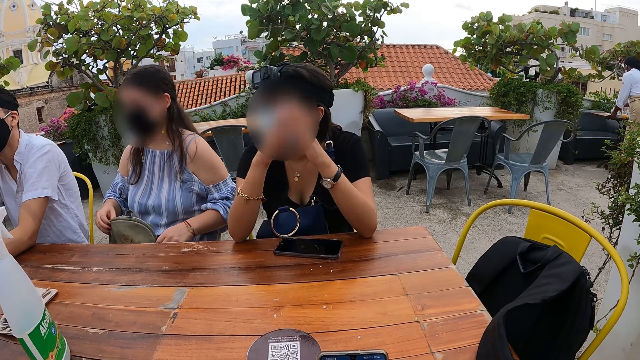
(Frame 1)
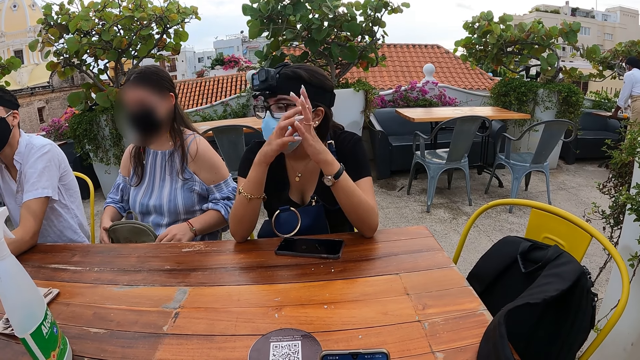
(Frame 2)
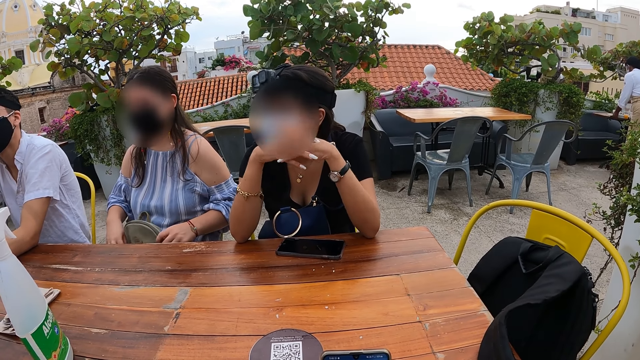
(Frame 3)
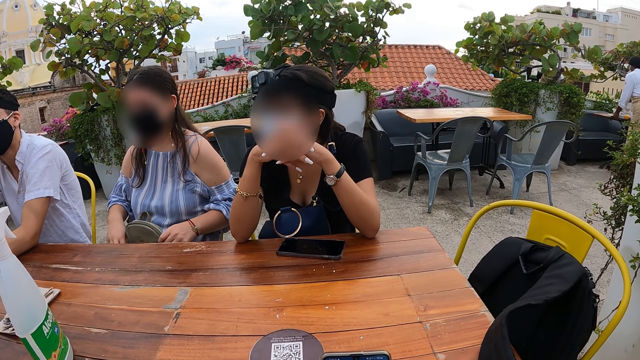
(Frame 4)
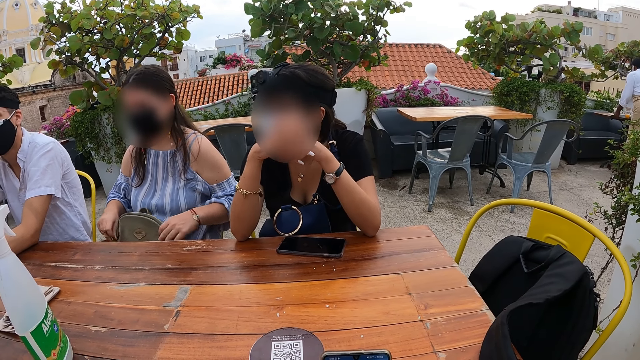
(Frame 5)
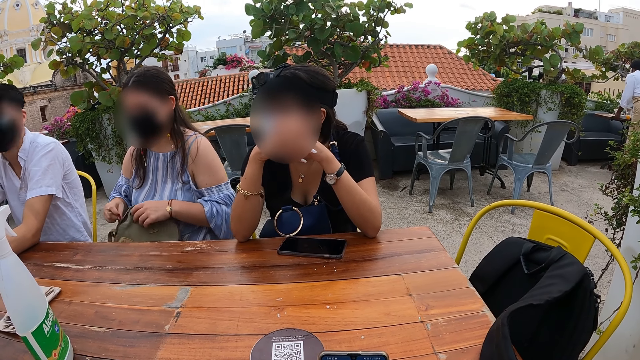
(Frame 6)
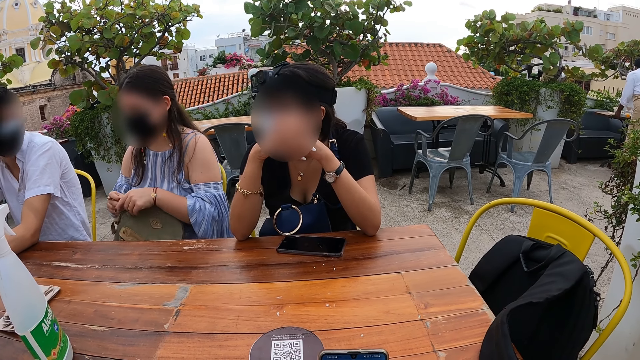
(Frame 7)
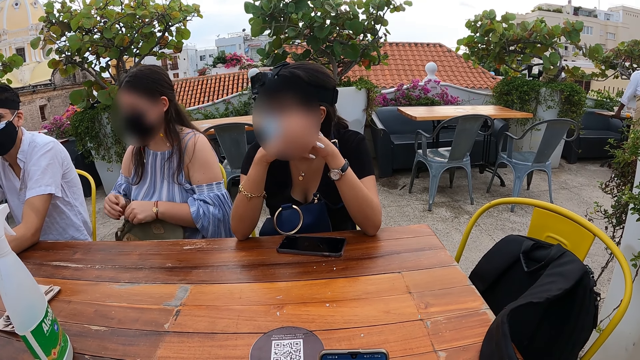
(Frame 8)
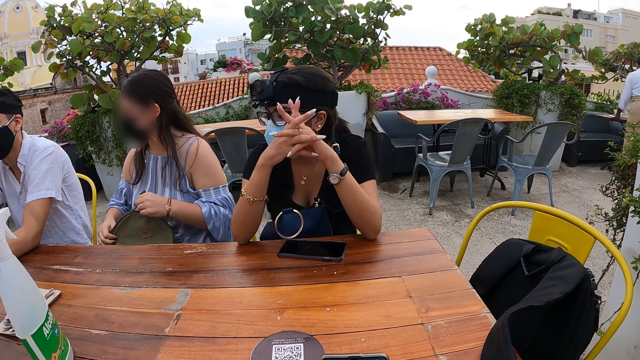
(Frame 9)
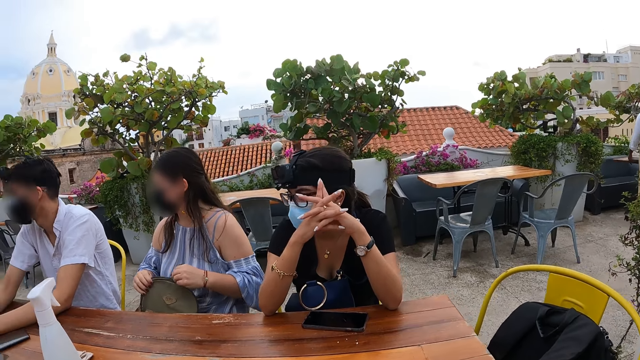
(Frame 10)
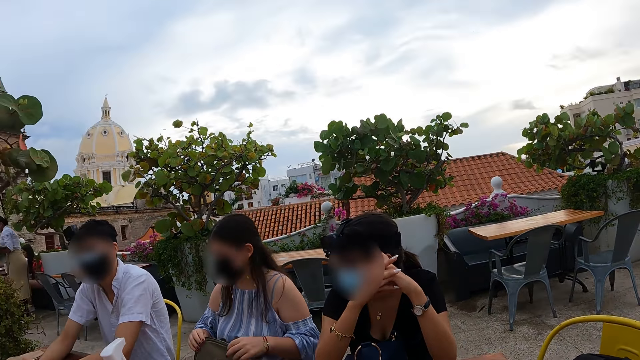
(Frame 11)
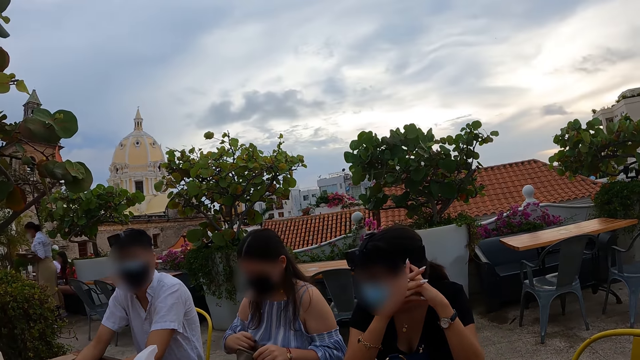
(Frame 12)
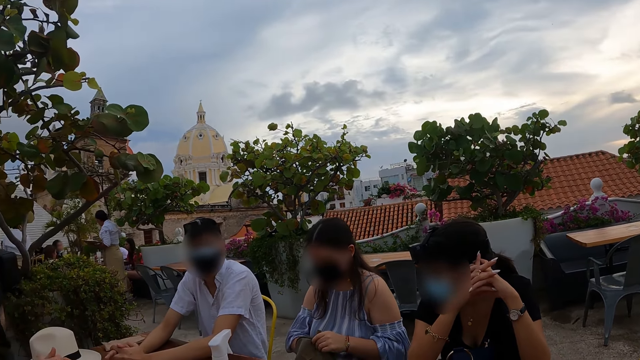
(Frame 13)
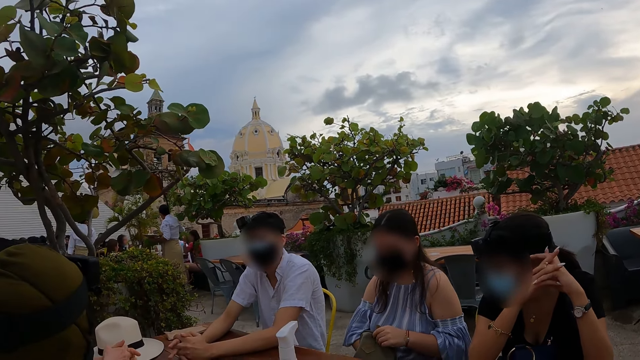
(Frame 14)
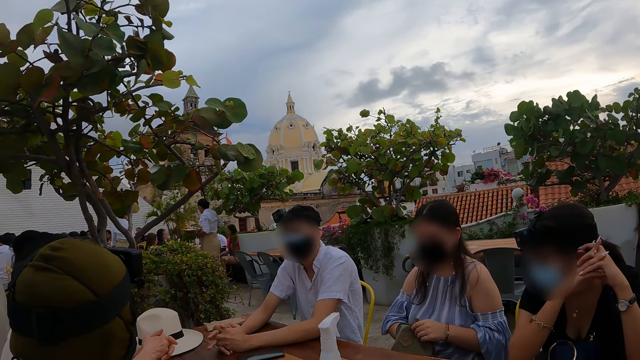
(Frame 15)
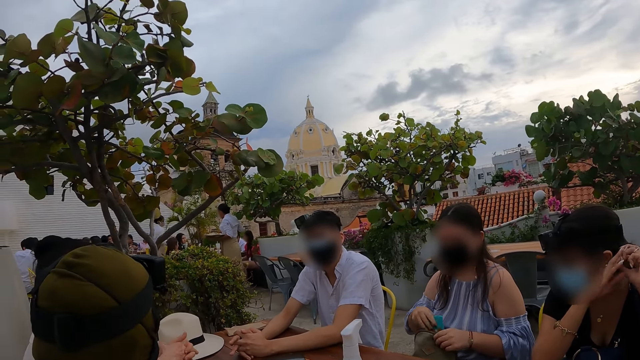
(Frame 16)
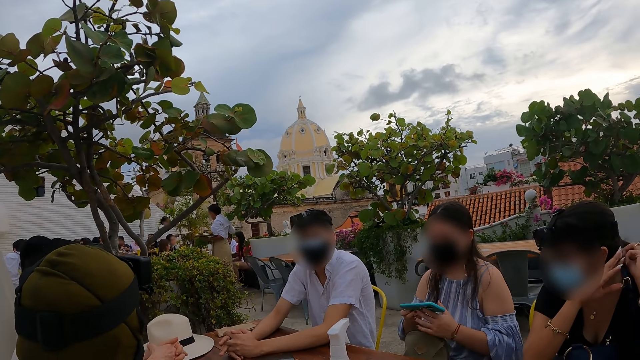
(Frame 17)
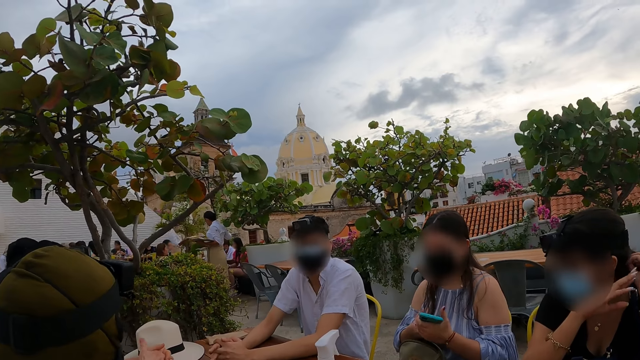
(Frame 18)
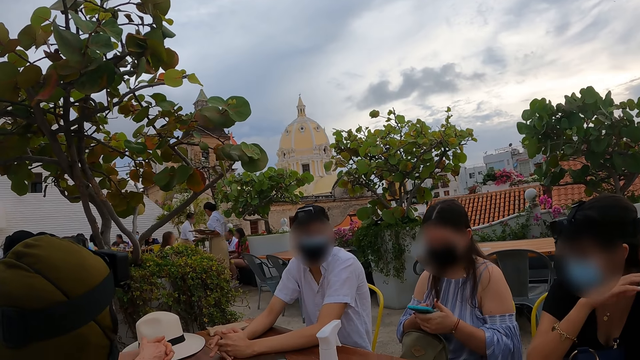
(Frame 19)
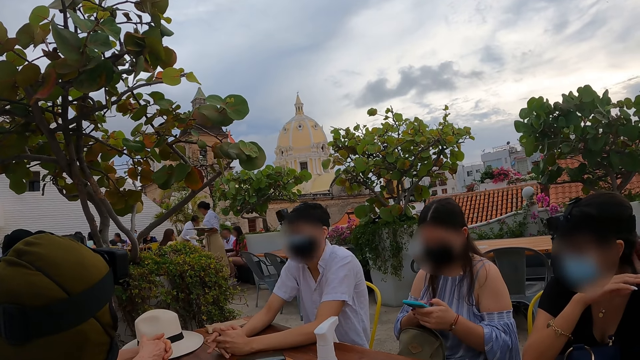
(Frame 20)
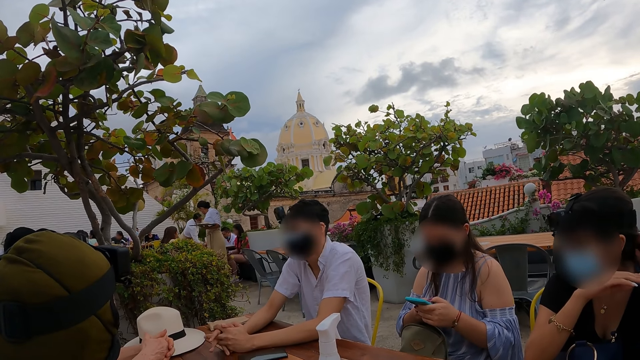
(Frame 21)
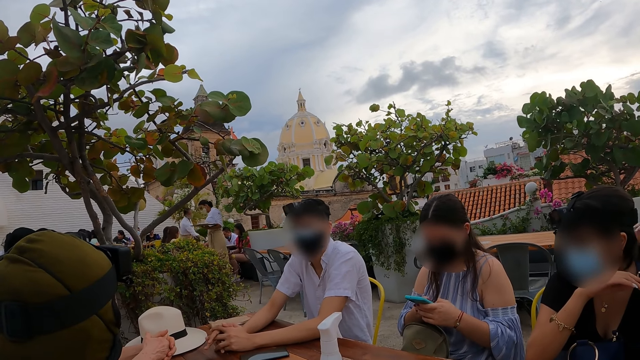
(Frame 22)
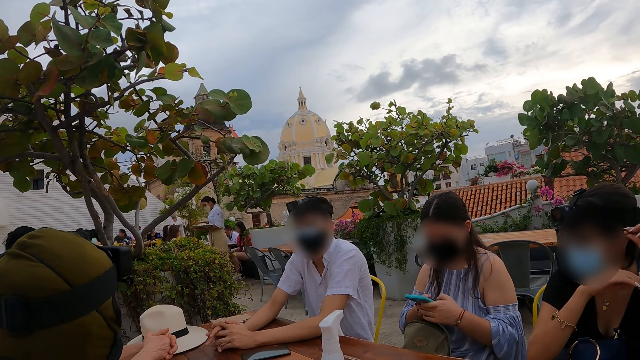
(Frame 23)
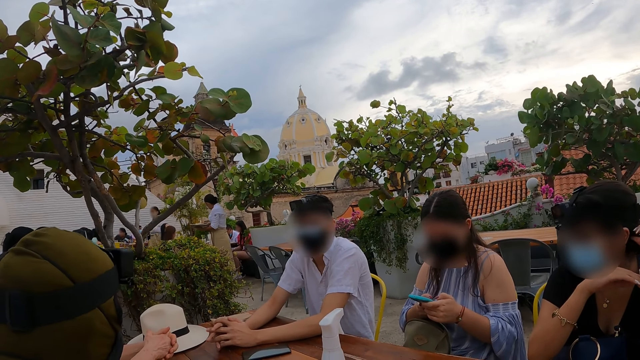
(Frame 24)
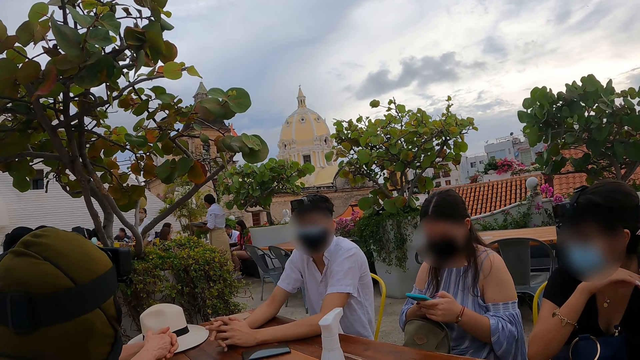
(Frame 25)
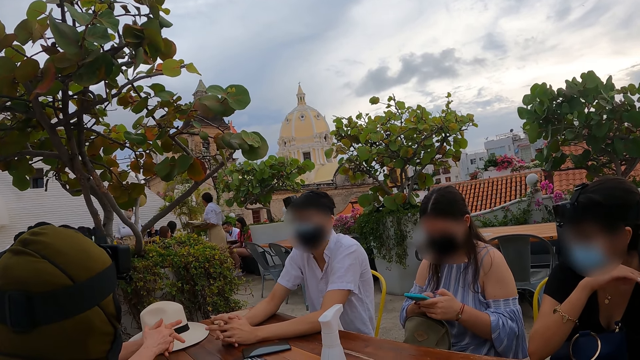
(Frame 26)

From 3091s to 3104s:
The lady opens the bag with her right hand, brings out the phone from her bag with her right hand, and operates the phone with her hands. Another lady puts her left hand on her hair.

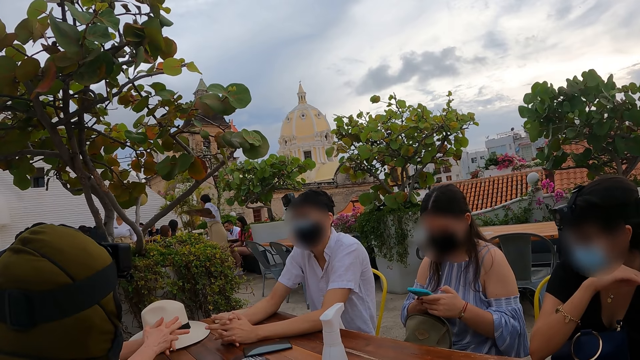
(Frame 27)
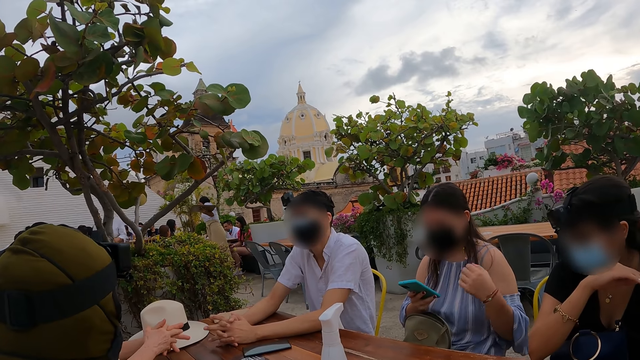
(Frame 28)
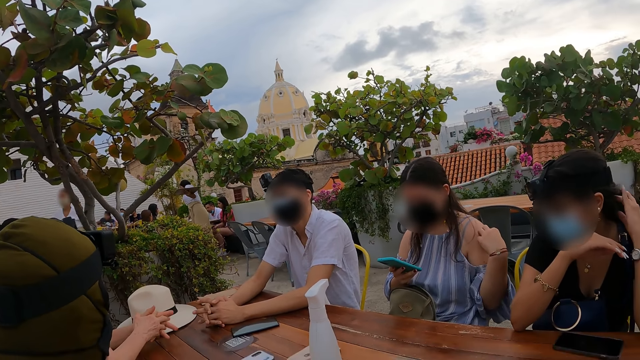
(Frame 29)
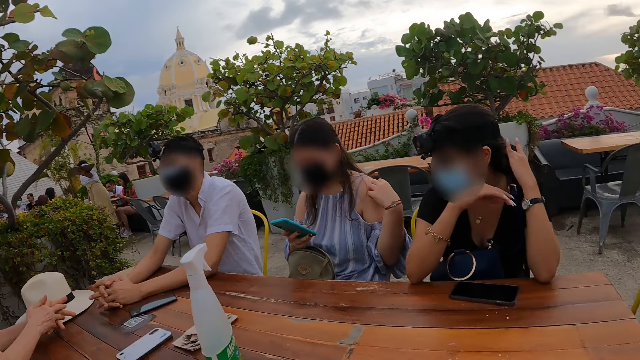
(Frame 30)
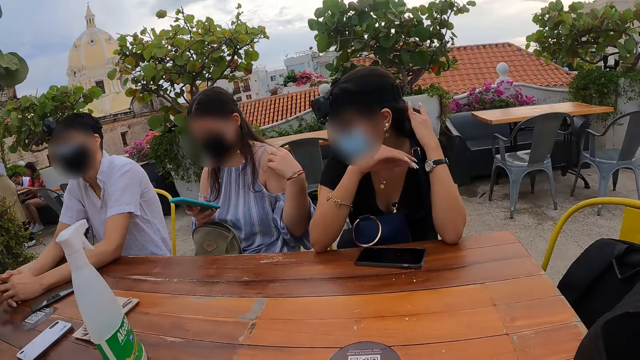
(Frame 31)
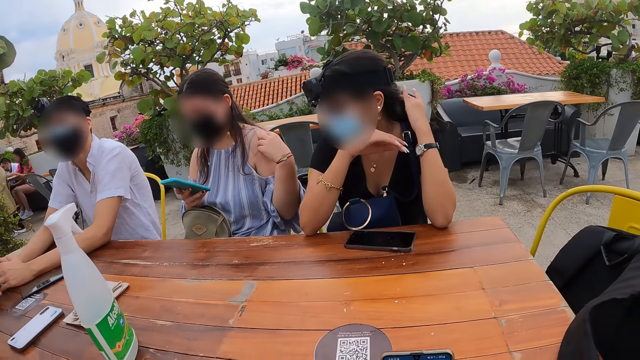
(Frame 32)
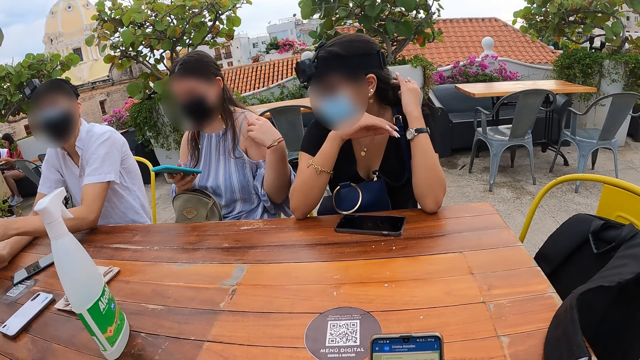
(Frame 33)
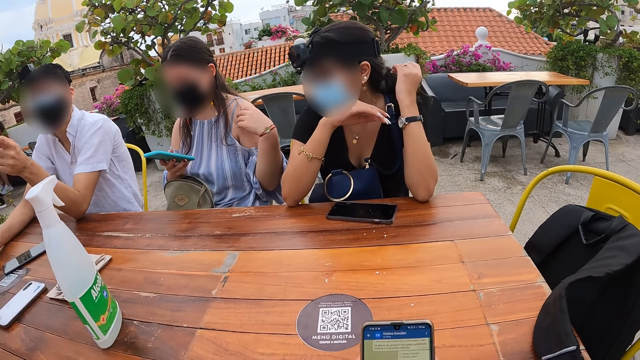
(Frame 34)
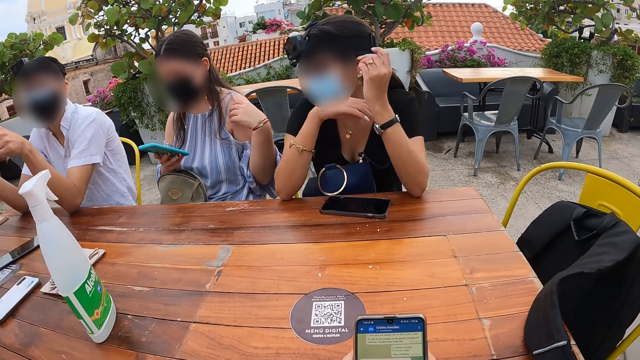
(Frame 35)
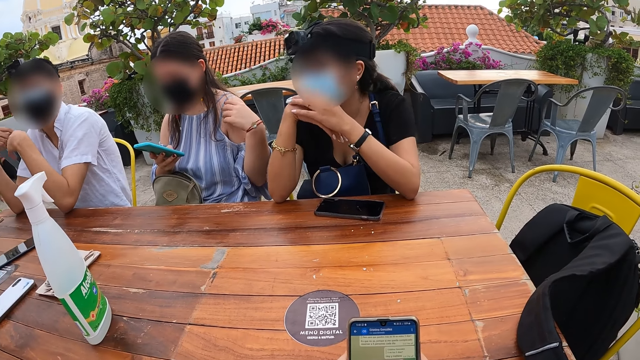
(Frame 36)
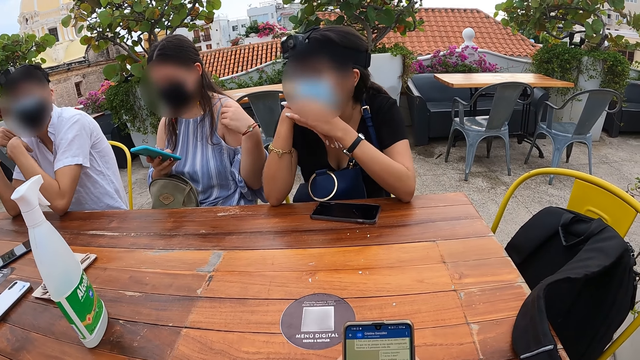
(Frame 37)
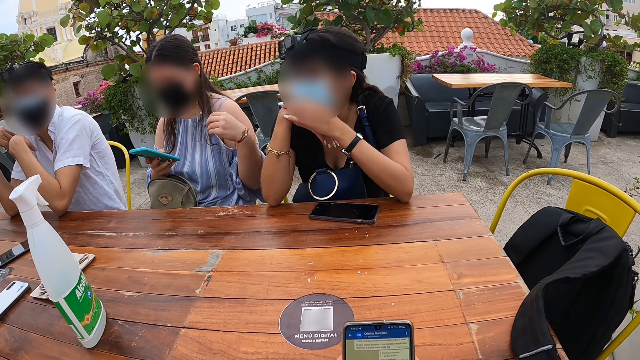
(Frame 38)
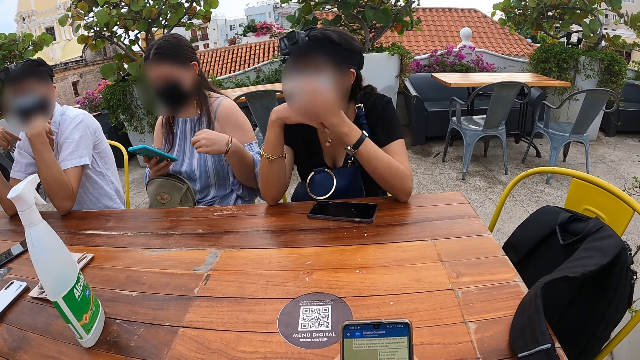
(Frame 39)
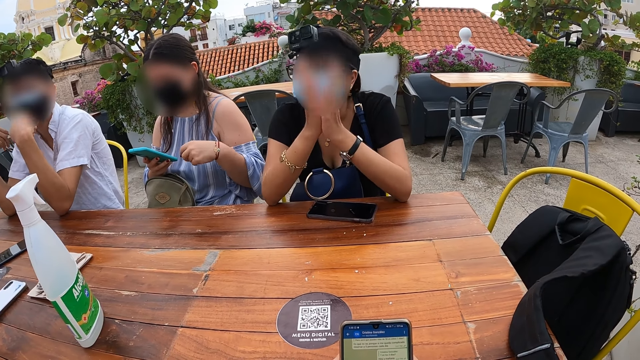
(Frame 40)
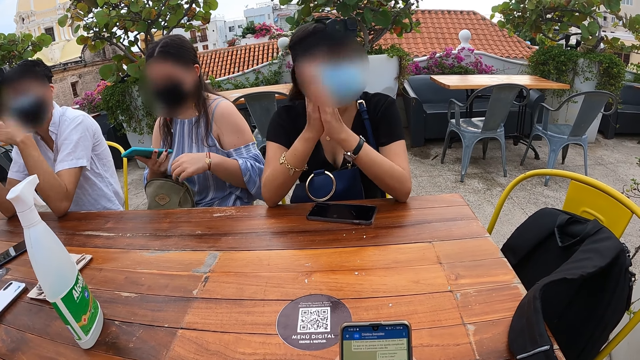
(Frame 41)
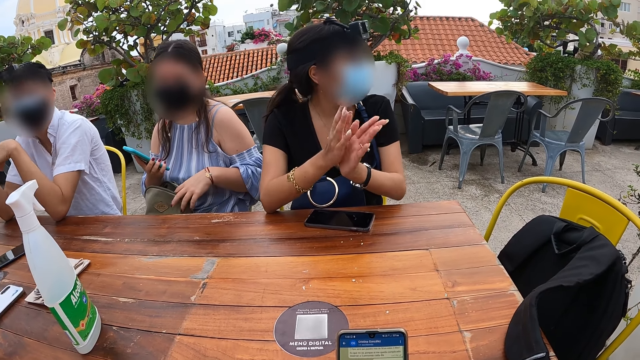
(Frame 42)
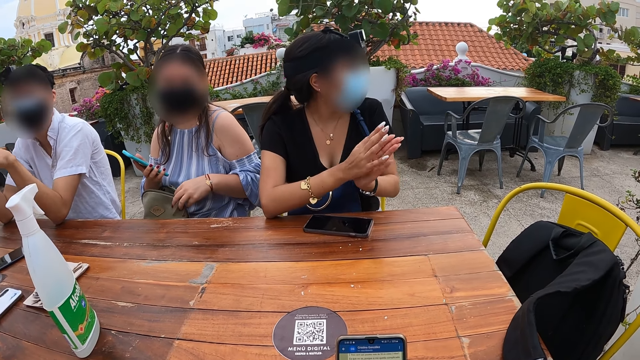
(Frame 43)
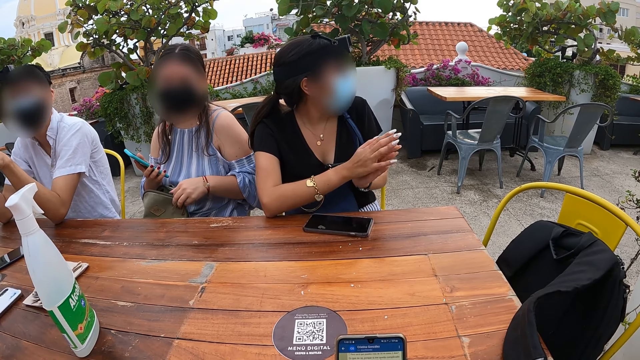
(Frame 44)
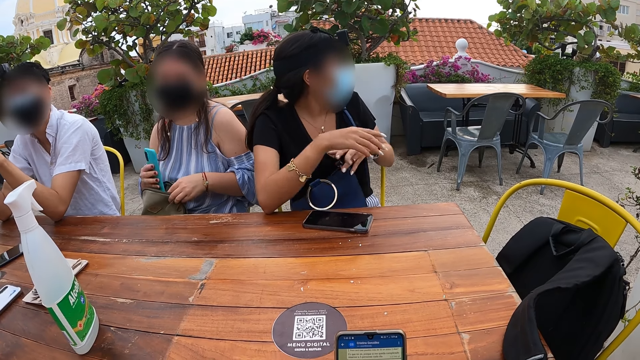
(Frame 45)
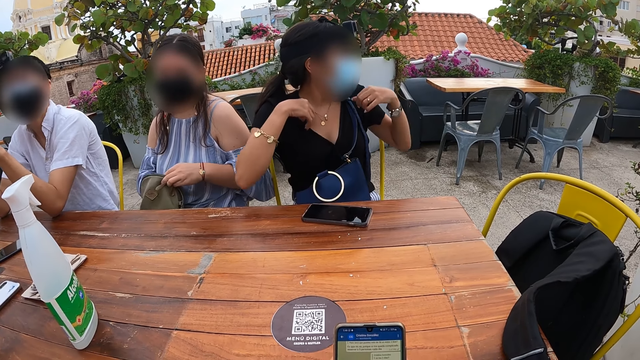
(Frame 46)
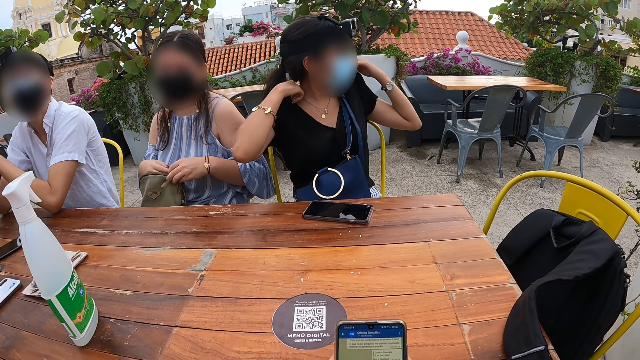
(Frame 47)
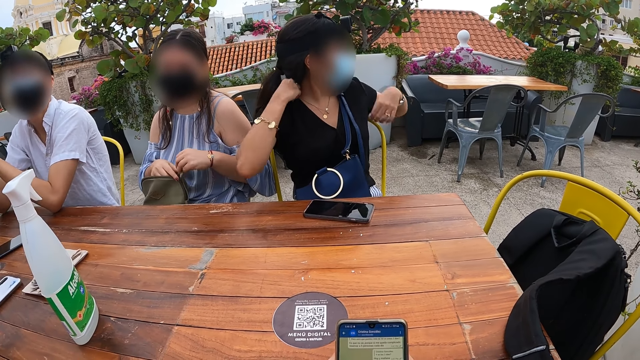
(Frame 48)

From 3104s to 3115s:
The lady scratches her shoulder with her left hand. The camera wearer holds the phone. They read the messages. Another lady claps her hands. The first lady puts the phone in her bag with her right hand. The other lady adjusts her shirt with her hands.
